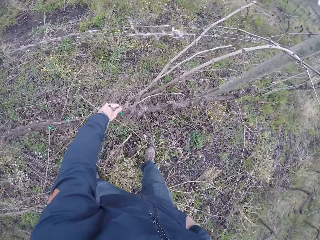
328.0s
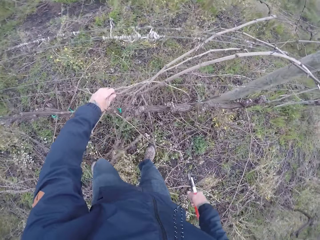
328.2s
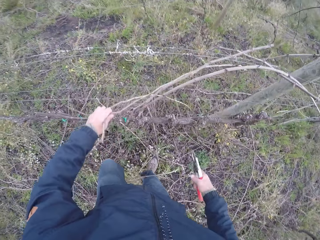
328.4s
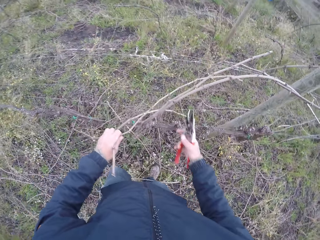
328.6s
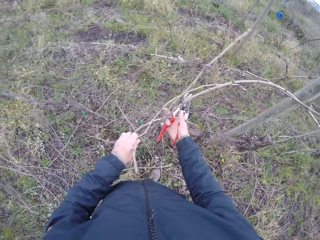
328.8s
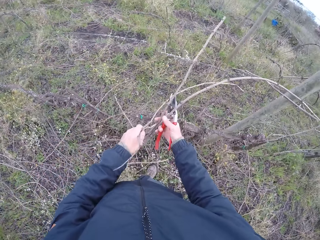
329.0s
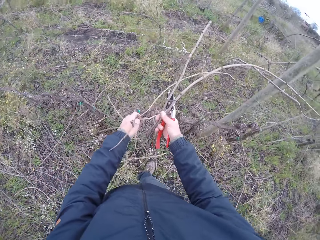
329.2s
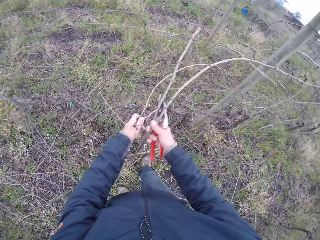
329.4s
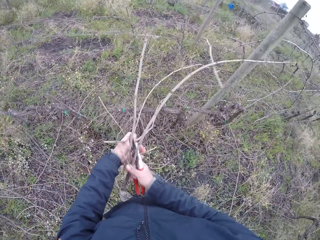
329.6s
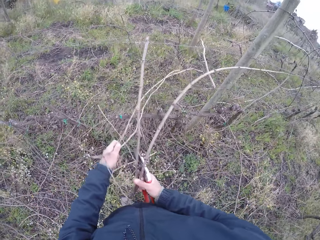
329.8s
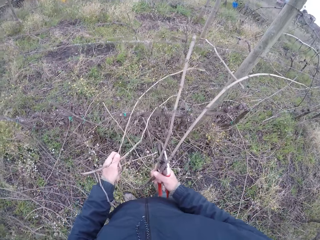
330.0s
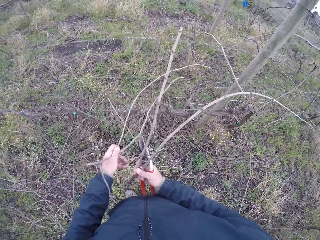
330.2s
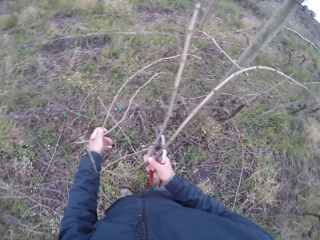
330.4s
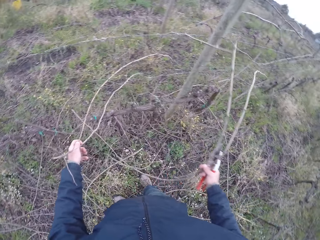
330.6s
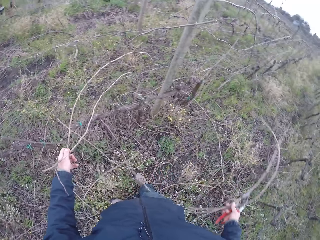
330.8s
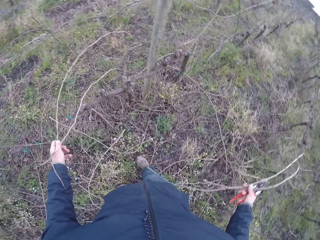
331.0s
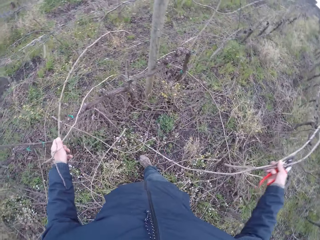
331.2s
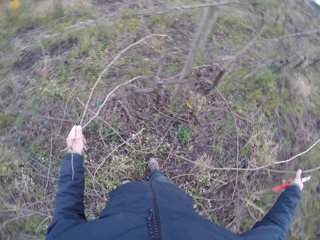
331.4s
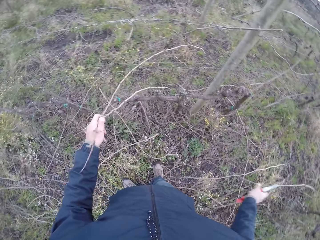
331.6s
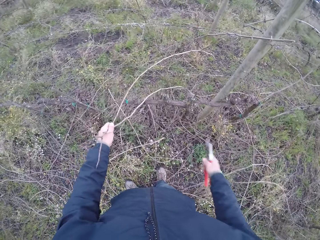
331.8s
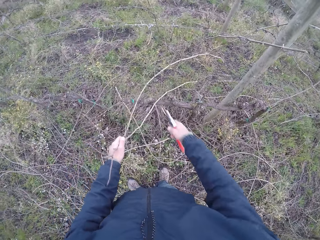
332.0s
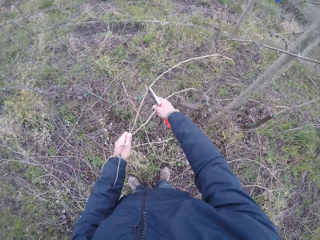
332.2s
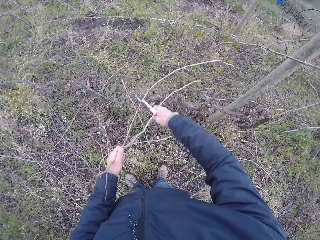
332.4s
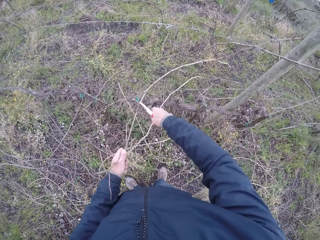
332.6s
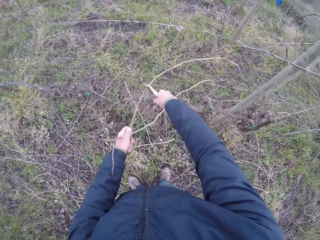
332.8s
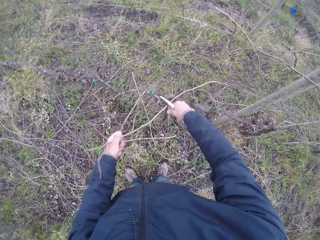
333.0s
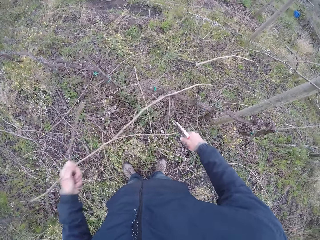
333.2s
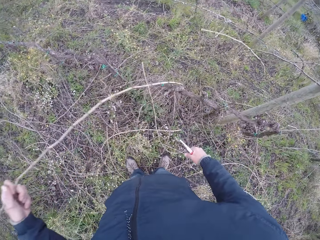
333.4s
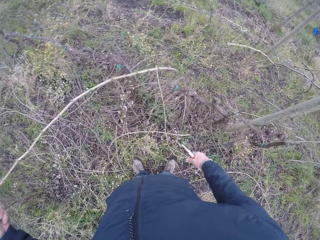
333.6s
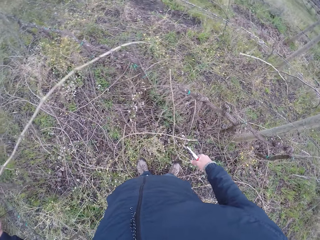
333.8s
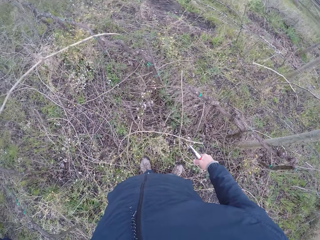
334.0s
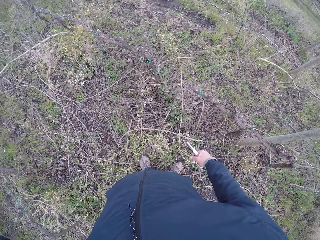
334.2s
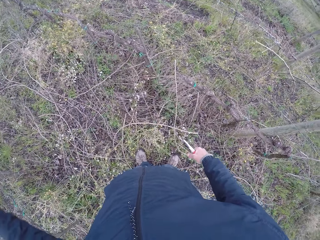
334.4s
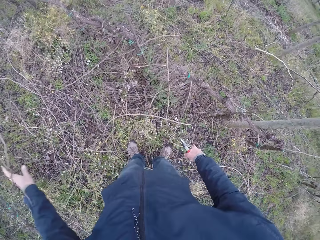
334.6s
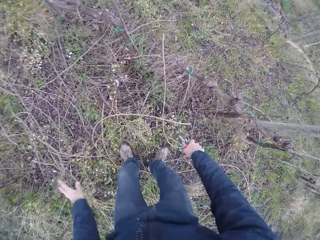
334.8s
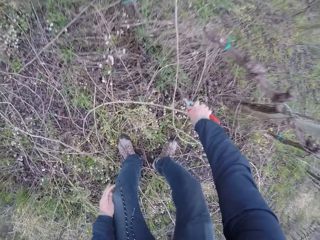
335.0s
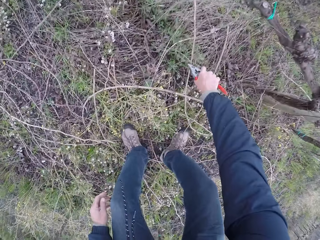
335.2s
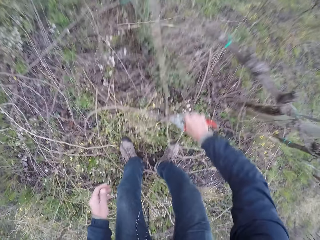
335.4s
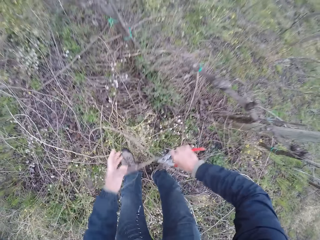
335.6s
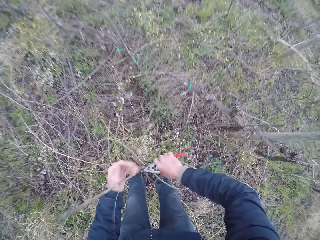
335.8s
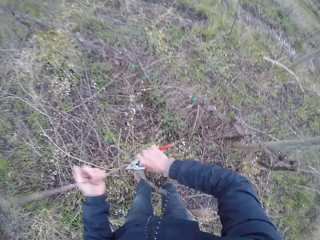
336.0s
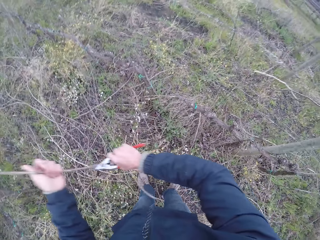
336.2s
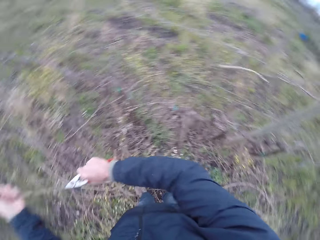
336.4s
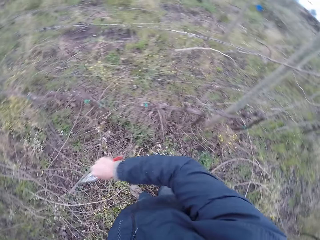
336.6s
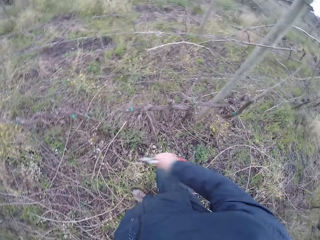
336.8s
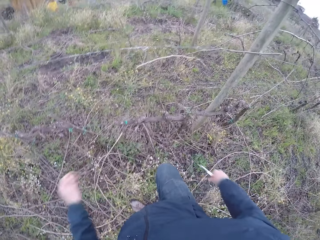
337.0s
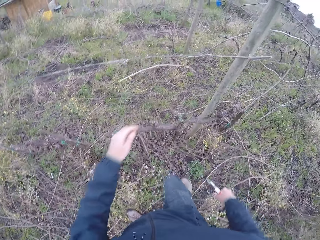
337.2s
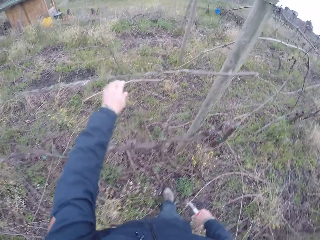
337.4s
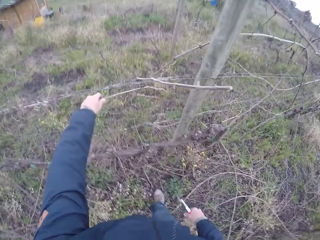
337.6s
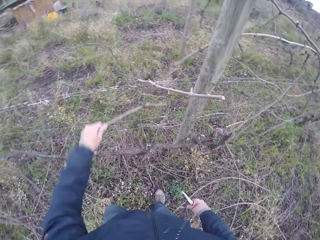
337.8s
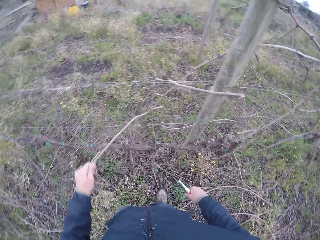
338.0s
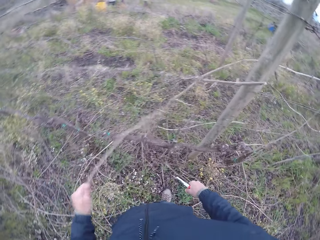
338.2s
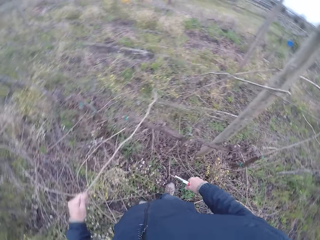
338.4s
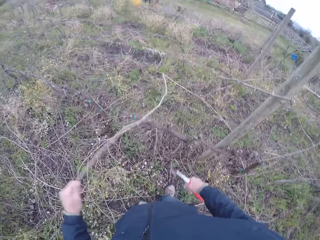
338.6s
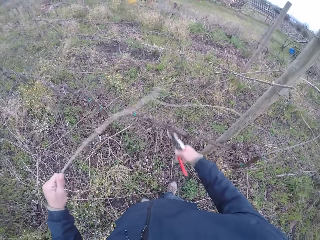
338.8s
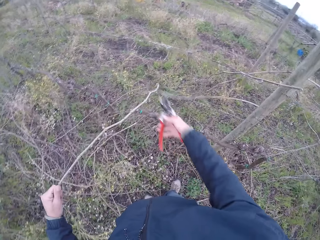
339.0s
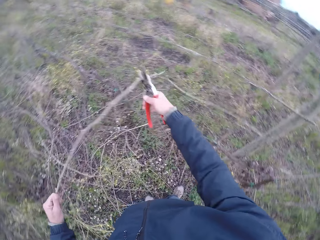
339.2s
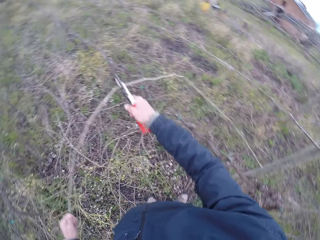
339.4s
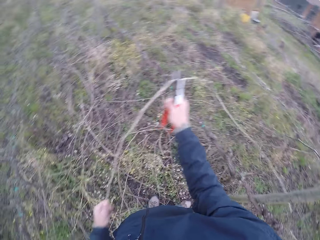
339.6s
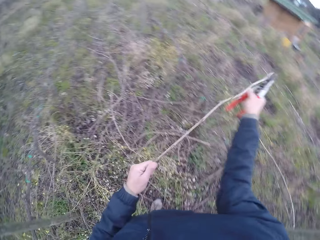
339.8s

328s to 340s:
The camera wearer picks a twig with his left hand. He pulls the stick. He picks two twigs with his right hand. He drops the two twigs in his right hand on the ground. He cuts the twig in his left hand with the pair of pliers in his right hand. He drops the twig in his left hand on the ground. He picks a twig on the ground with the pair of pliers in his right hand. He holds the twig with his left hand. He cuts the twig with the pair of pliers in his right hand. He moves around. He picks a twig with his left hand.

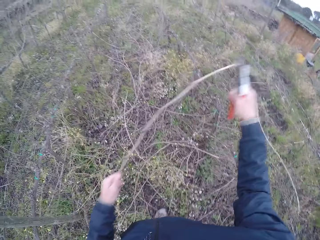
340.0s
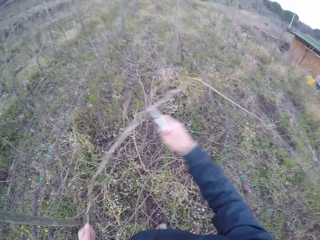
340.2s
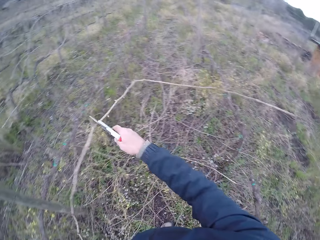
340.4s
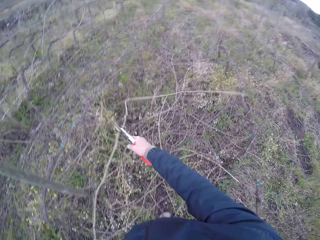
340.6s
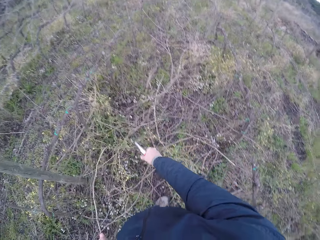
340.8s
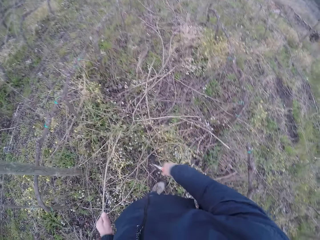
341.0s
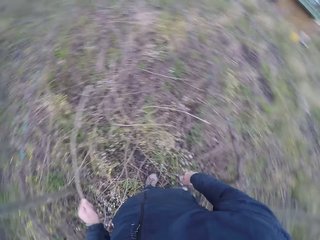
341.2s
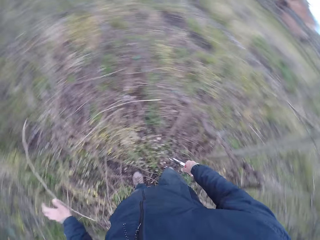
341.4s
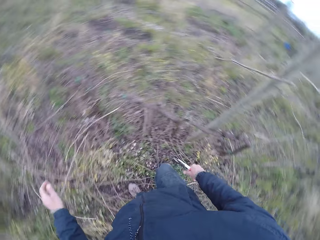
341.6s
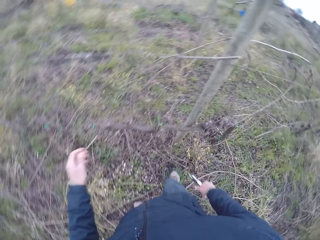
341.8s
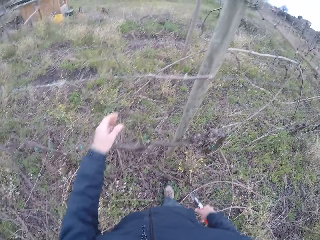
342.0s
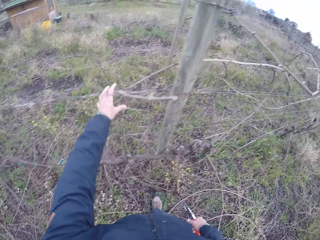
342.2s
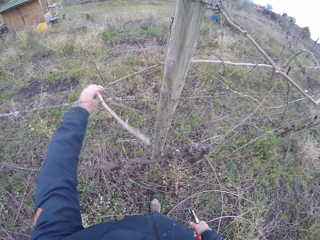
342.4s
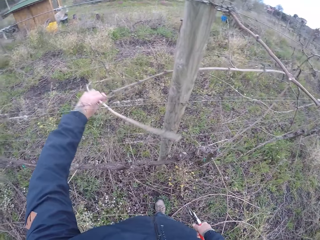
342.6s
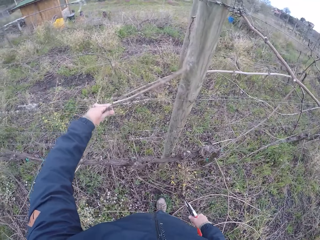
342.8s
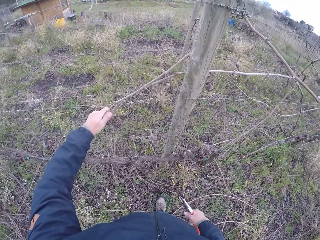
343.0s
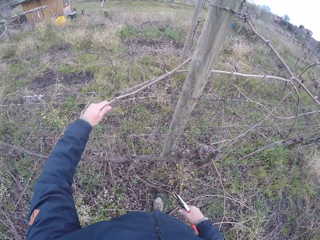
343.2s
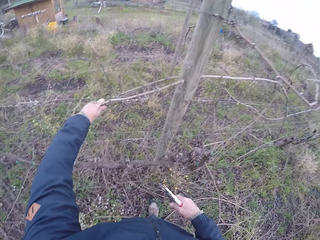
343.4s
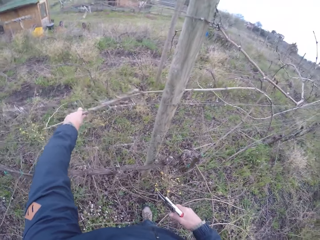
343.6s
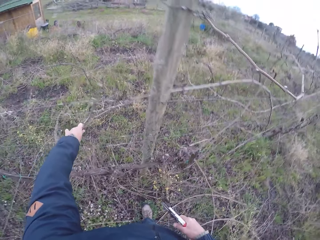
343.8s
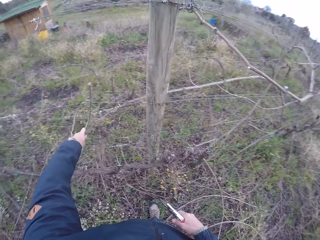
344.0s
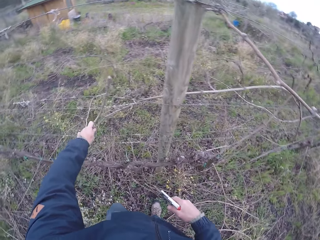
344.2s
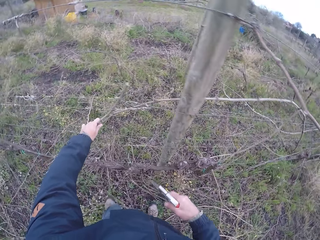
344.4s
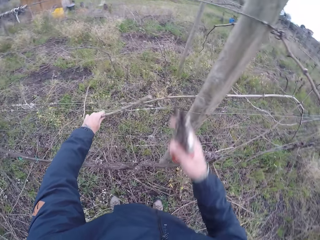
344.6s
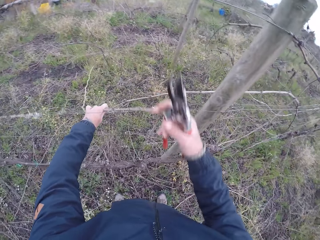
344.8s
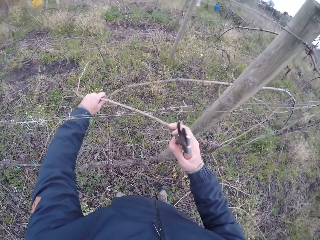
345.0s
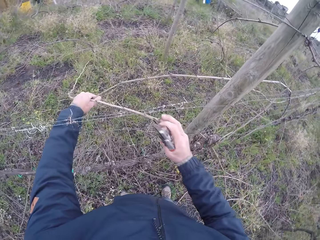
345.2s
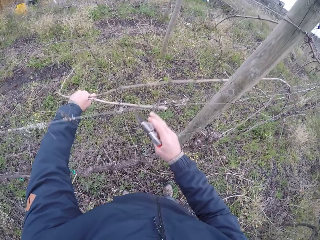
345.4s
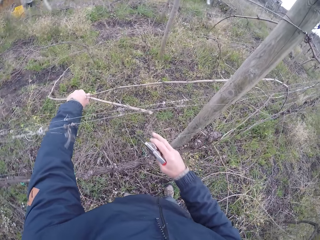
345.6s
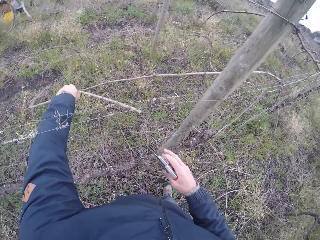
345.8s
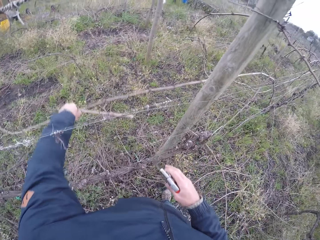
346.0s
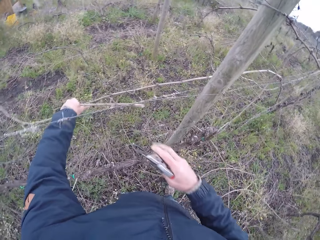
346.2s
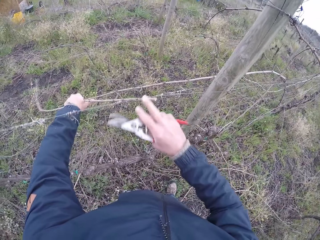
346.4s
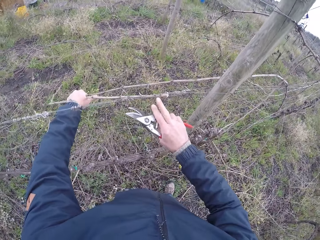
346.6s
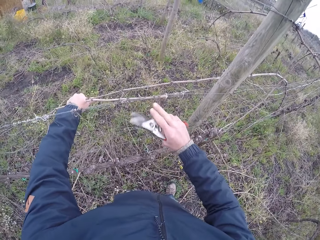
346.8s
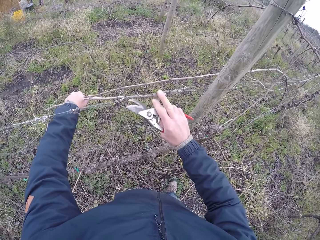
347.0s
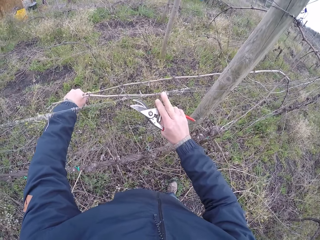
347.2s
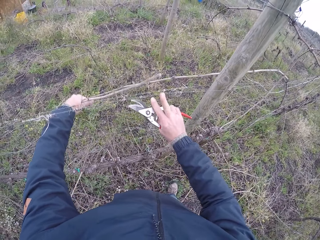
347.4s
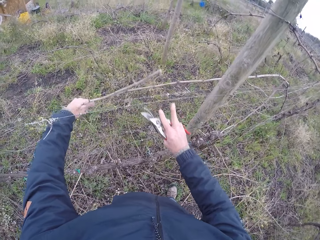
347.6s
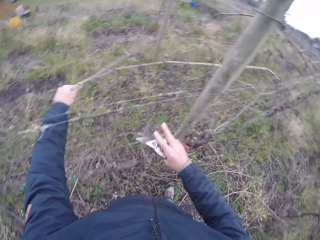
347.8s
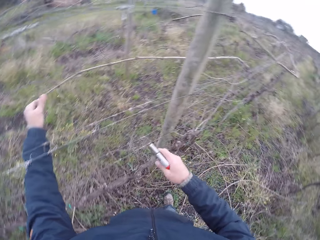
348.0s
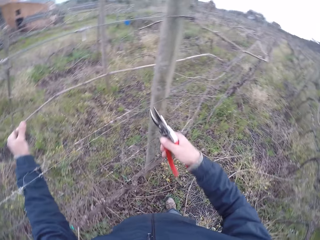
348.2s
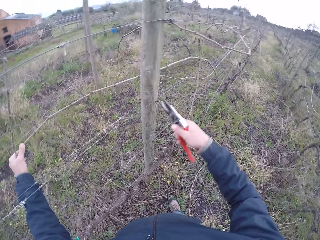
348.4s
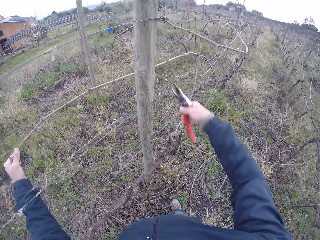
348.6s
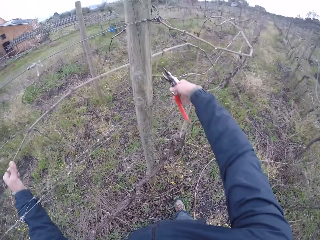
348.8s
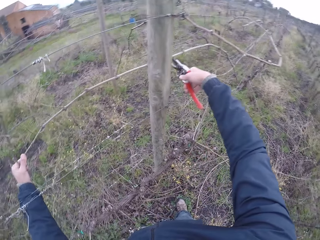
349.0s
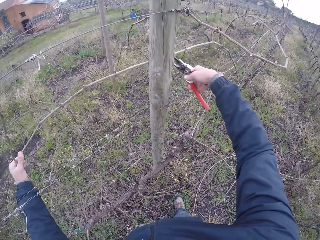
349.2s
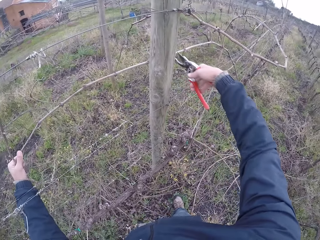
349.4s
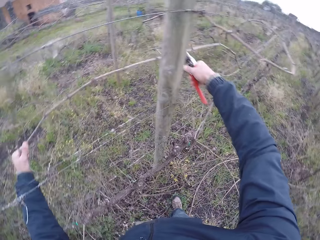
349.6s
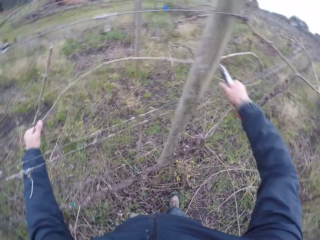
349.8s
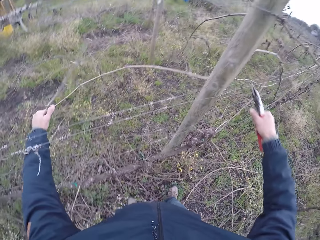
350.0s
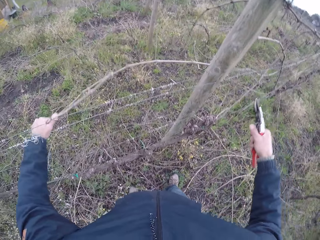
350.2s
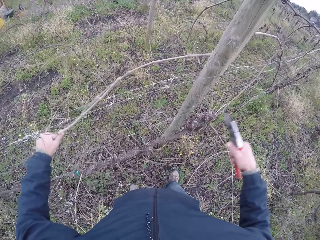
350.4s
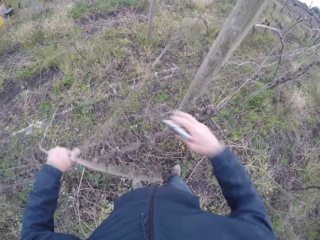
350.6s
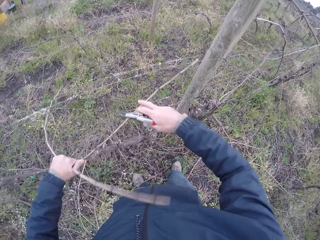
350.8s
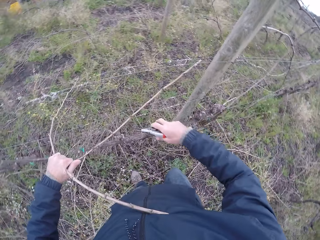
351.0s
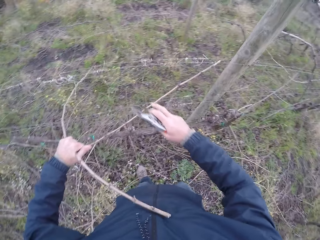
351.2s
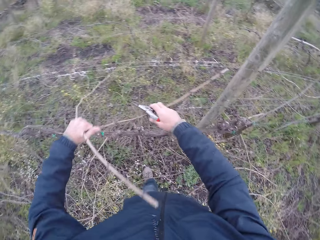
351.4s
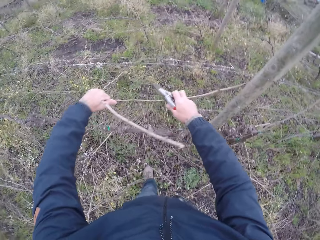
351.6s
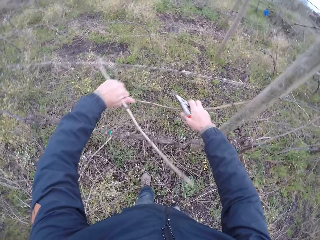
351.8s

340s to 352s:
The camera wearer cuts the twig with the pair of pliers in his right hand. He drops the twig in his left hand on the ground. He picks a twig with his left hand. He pulls the stick. He cuts the twig with the pair of pliers in his right hand.
